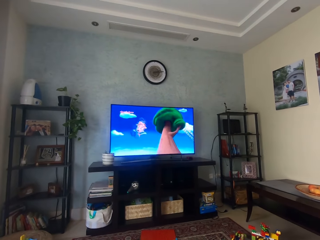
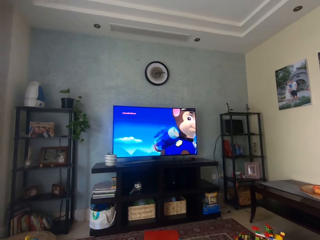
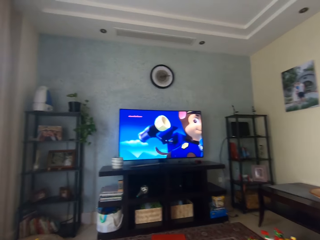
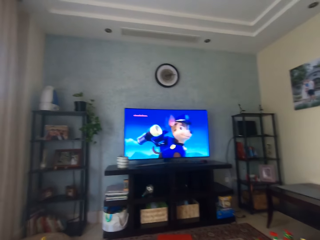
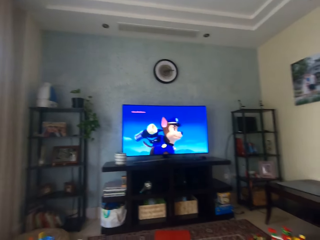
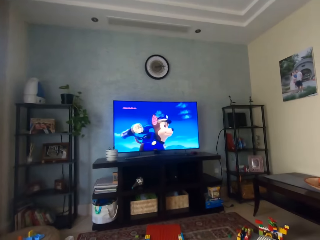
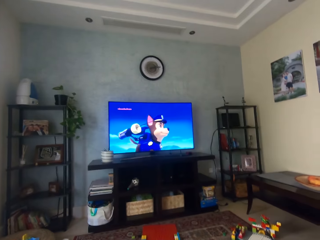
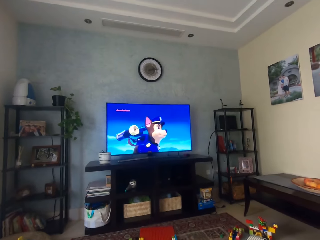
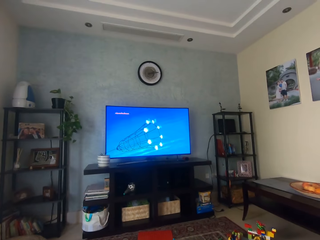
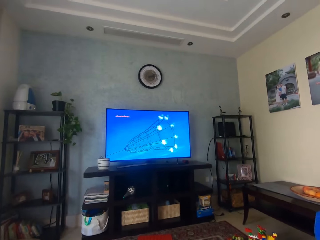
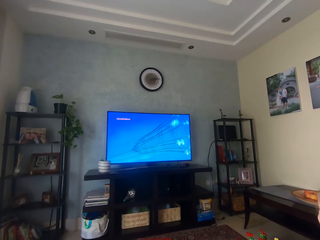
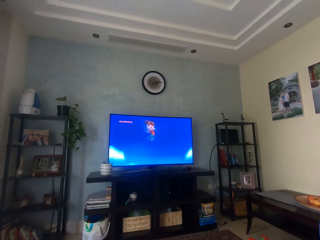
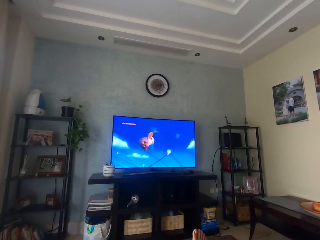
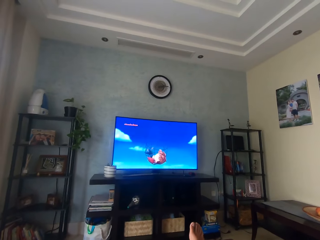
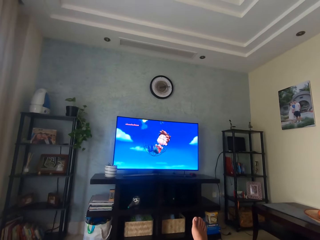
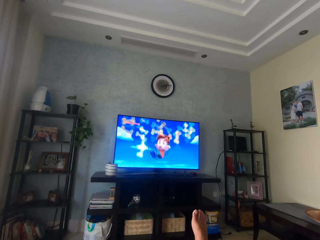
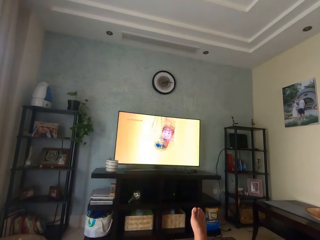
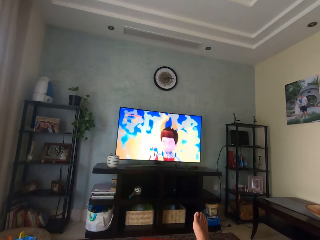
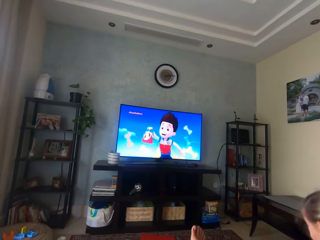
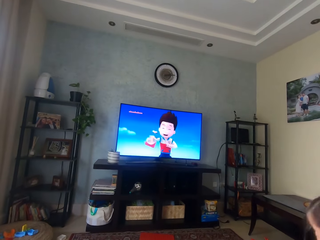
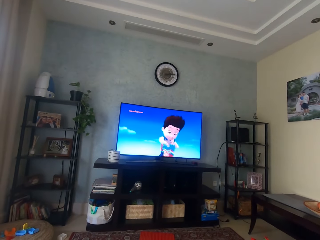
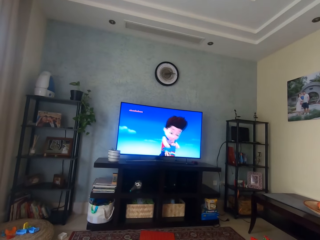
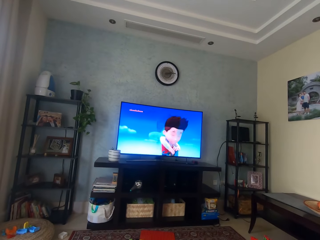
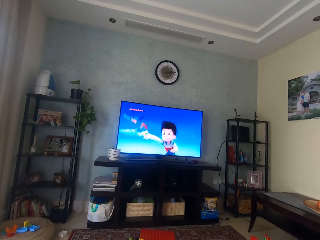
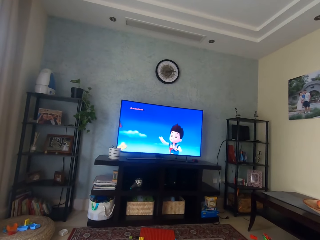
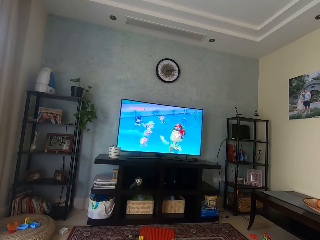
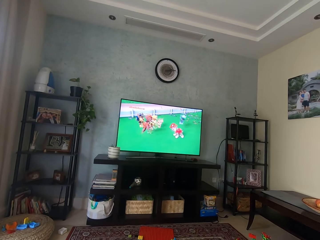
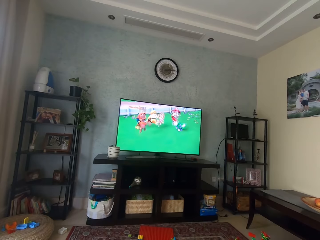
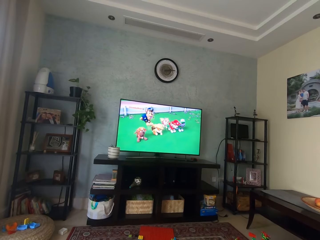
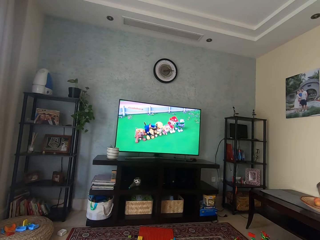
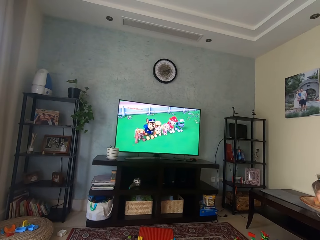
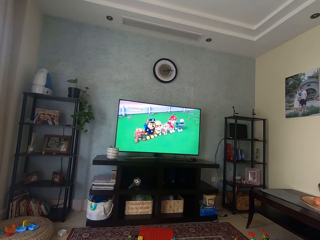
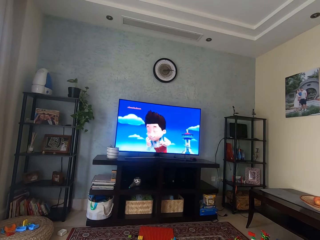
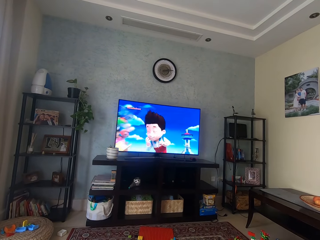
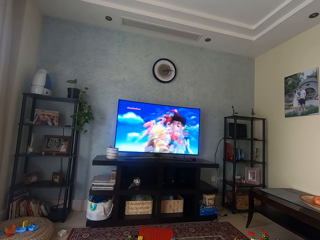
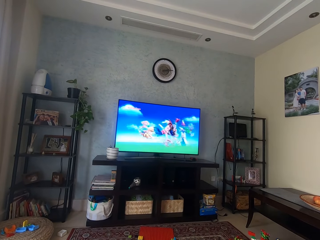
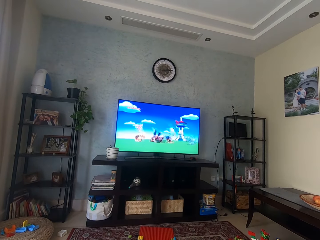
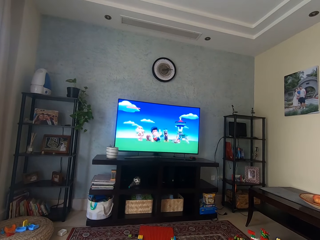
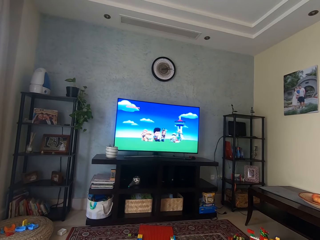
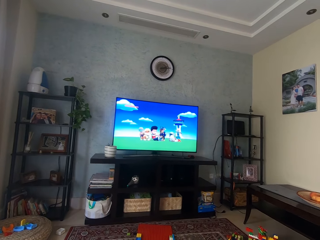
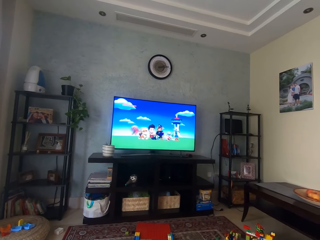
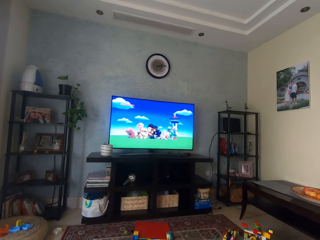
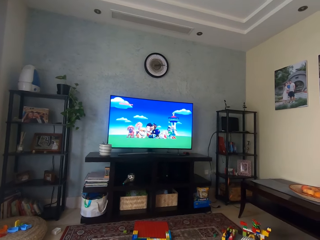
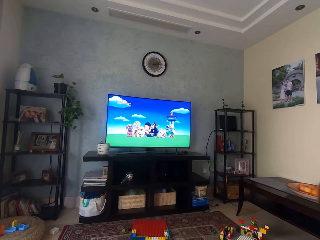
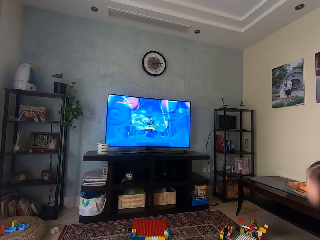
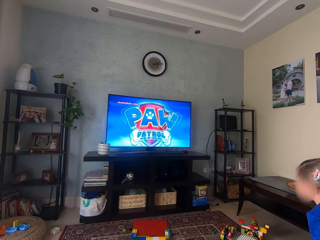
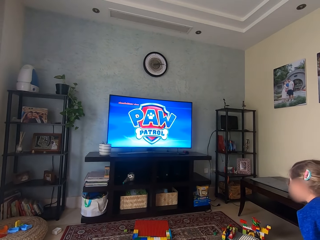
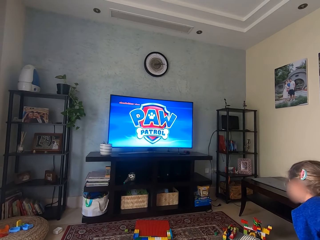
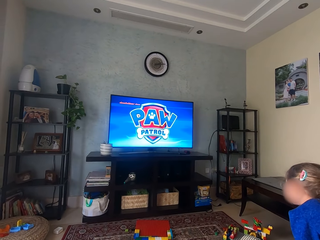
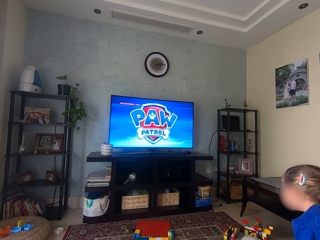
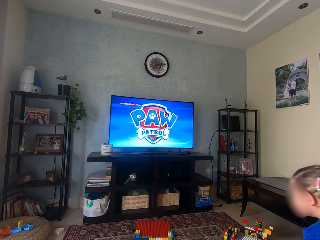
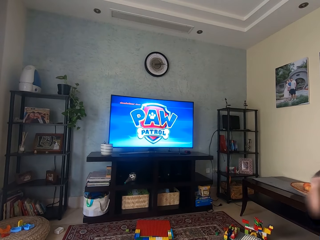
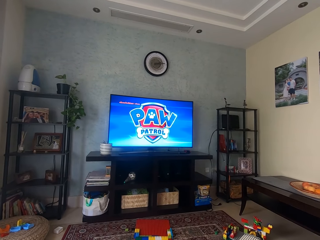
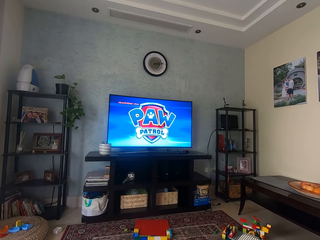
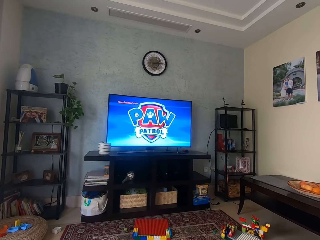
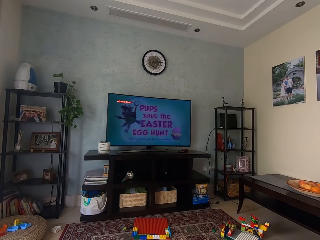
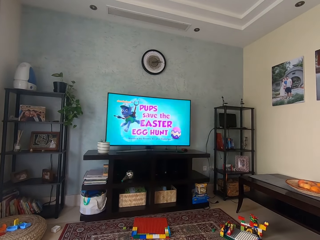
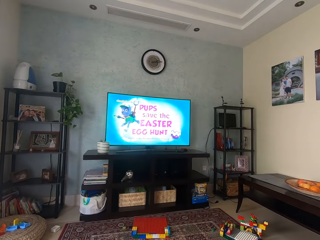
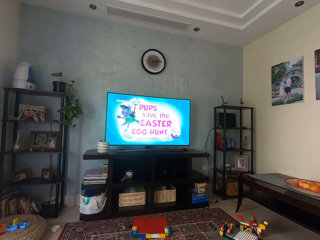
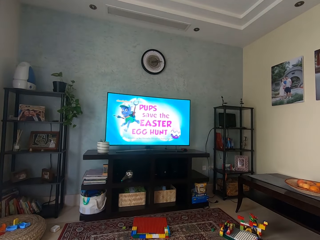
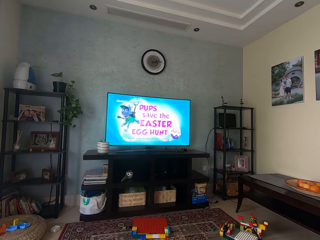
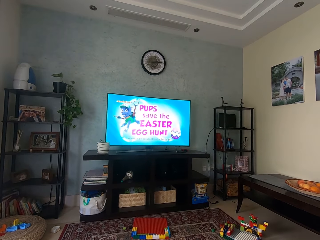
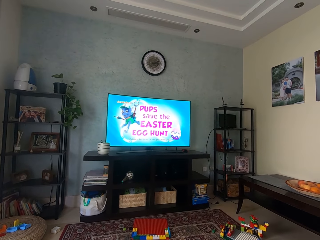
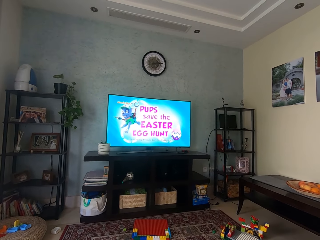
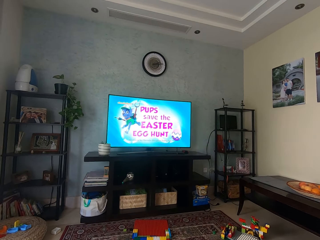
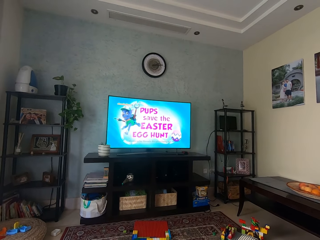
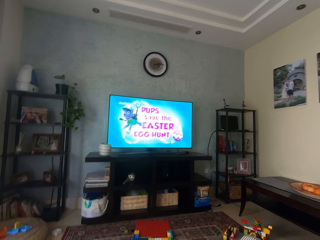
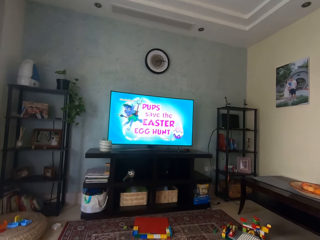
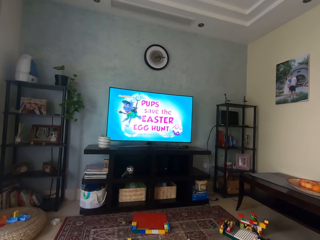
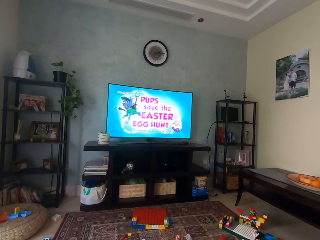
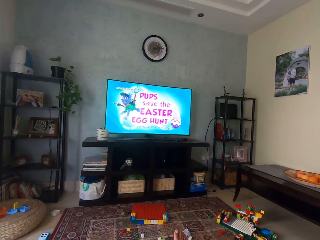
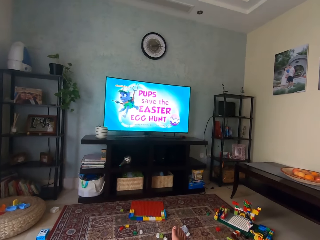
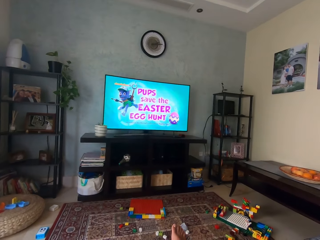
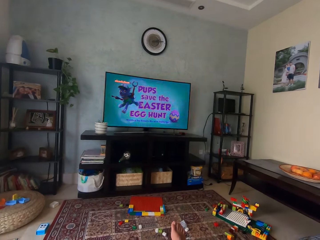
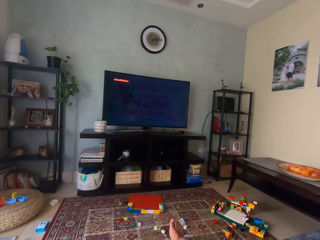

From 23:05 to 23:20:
The camera wearer moves his leg. A person lifts the right leg and moves the head. The person moves on the chair. The camera wearer watches television.

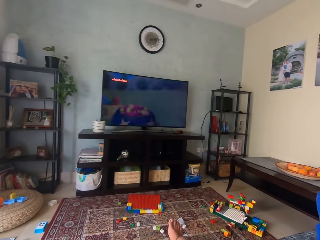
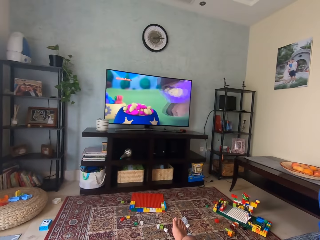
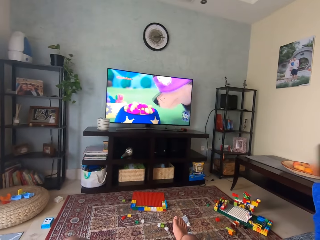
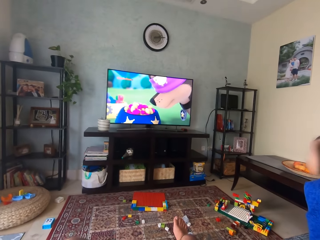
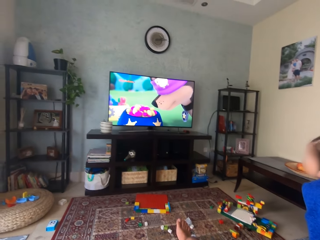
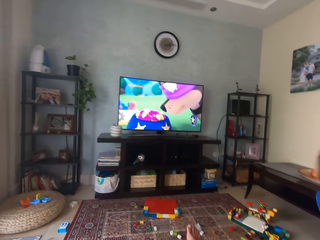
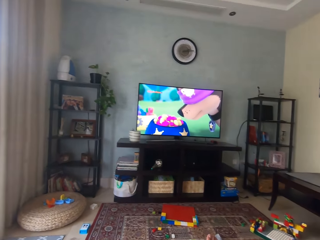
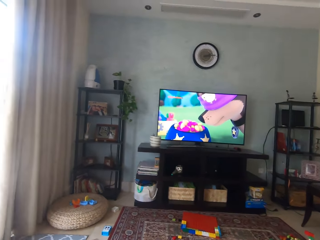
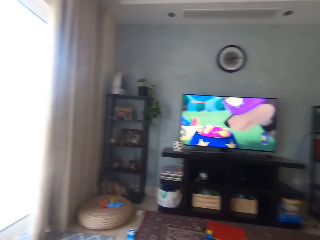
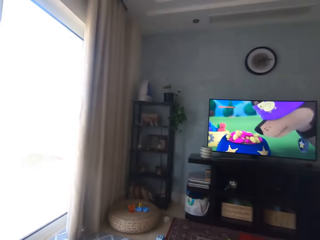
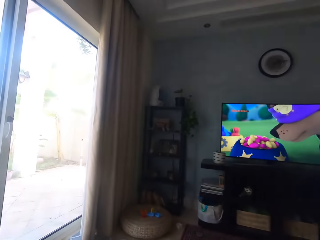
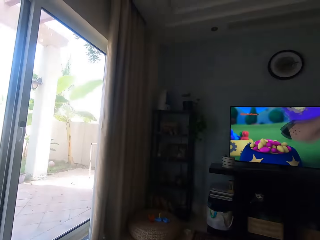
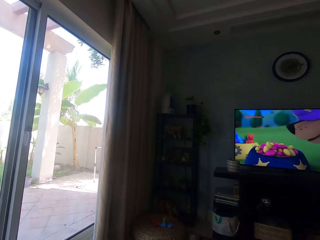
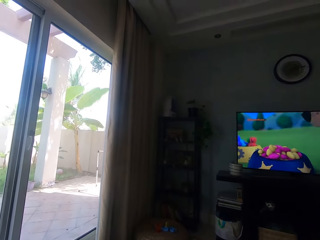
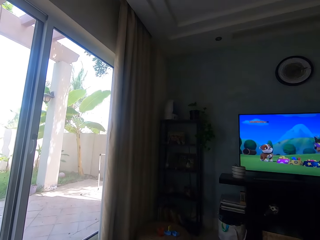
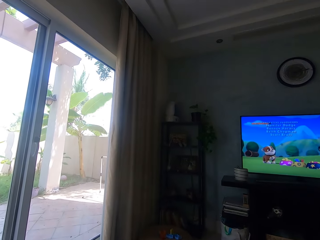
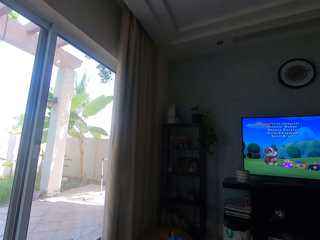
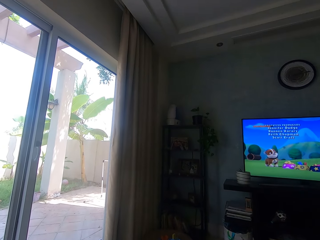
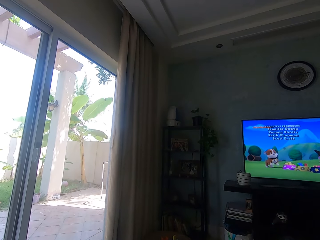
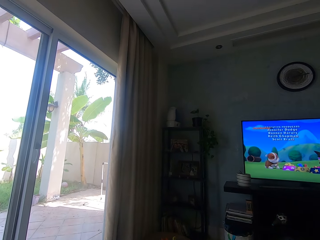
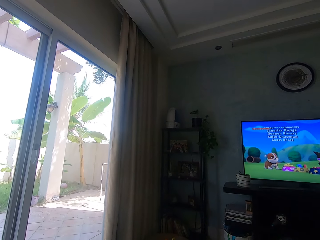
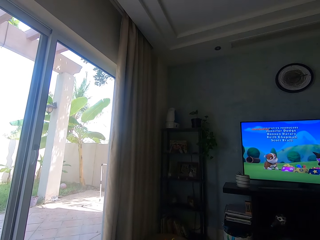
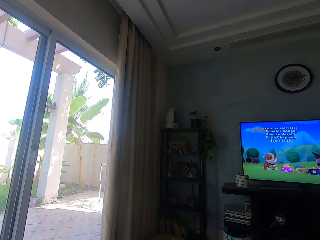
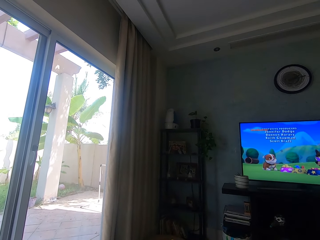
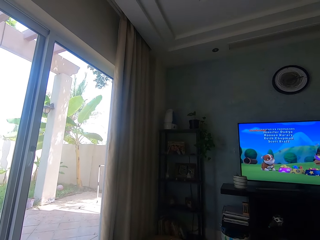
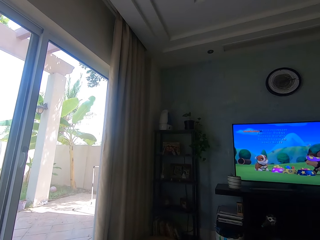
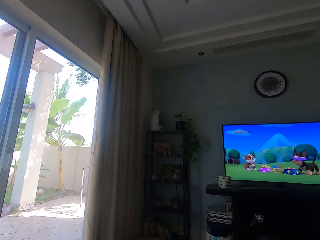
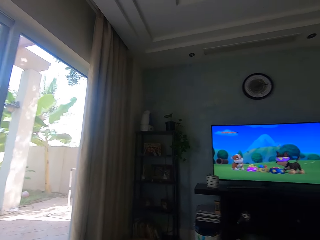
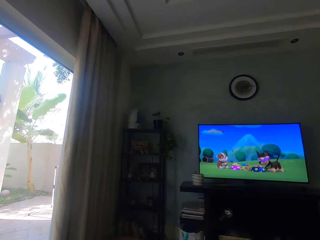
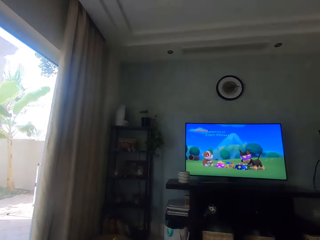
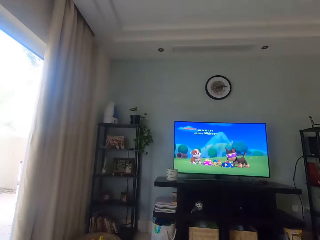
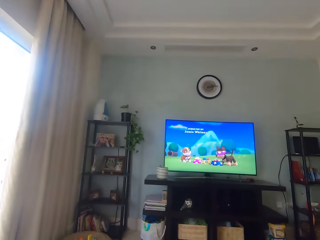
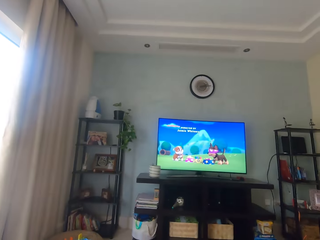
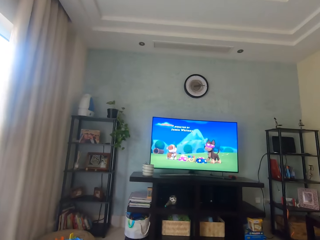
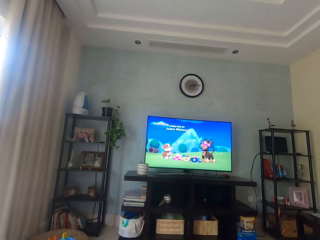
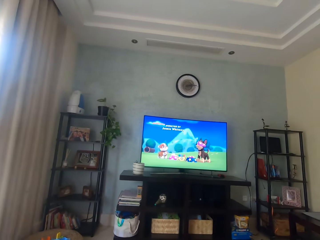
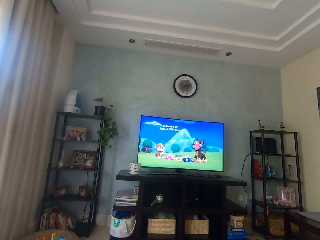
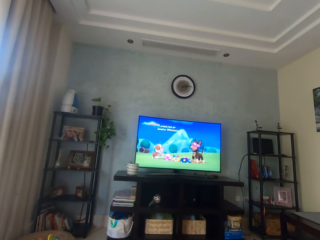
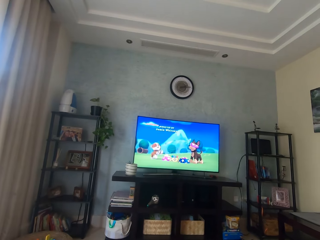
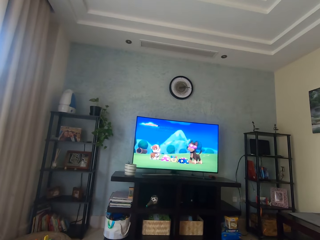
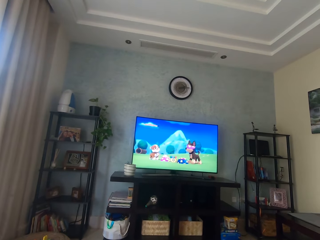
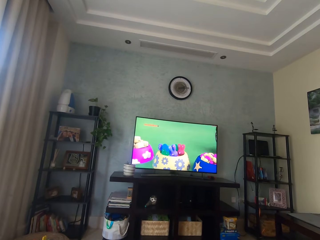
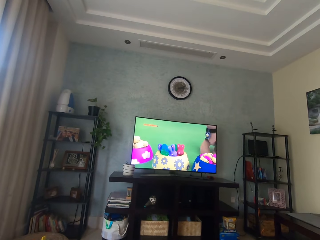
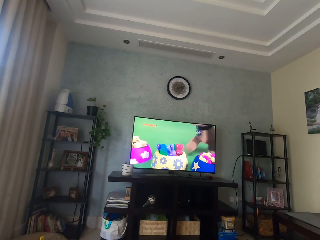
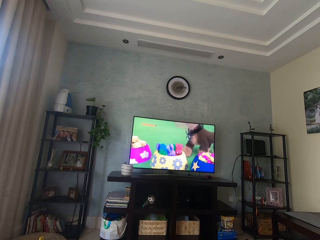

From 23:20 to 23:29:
The camera wearer turns round. They look outside.
